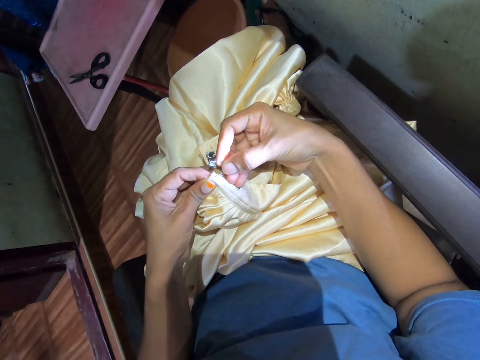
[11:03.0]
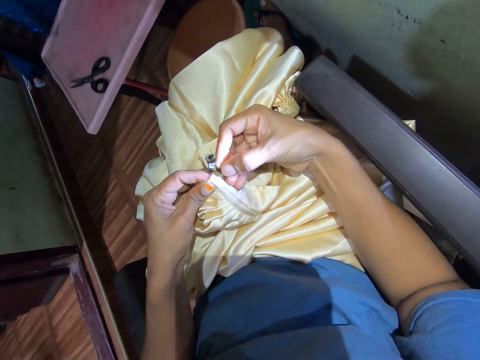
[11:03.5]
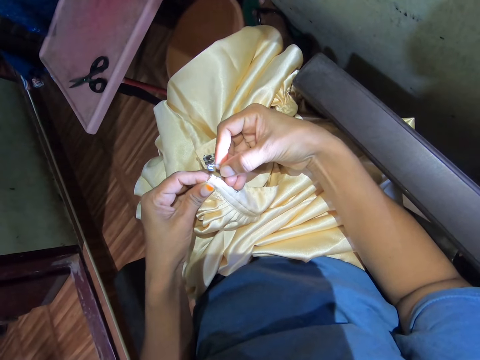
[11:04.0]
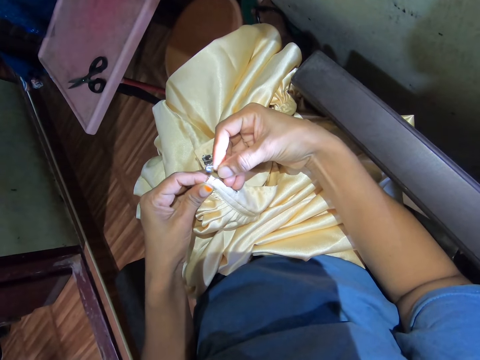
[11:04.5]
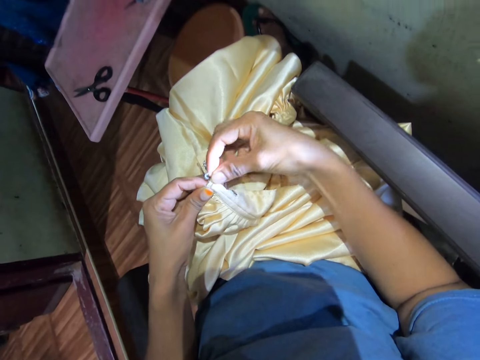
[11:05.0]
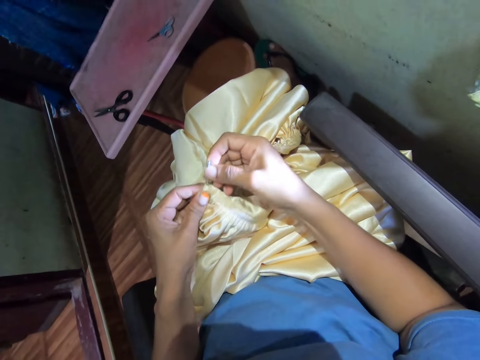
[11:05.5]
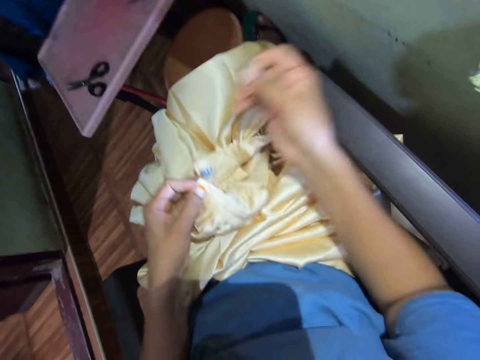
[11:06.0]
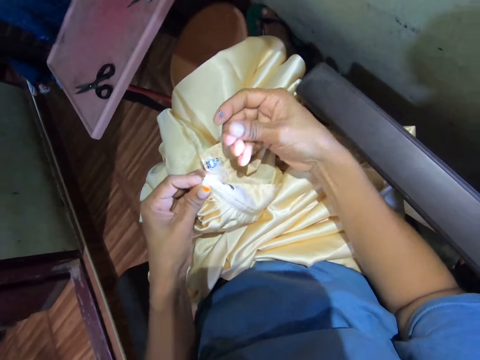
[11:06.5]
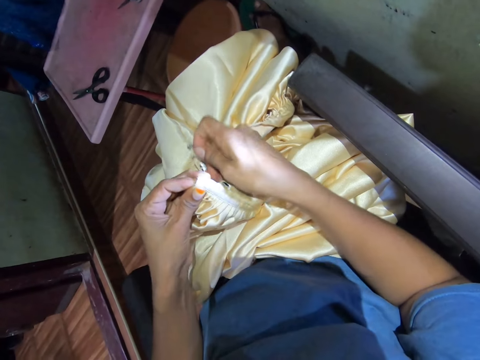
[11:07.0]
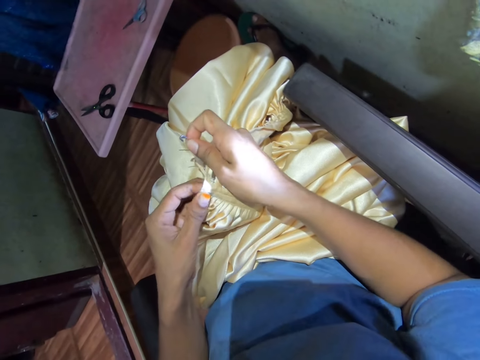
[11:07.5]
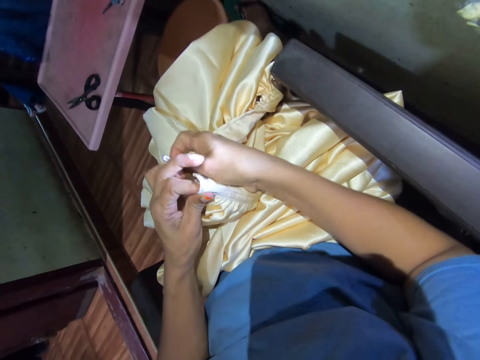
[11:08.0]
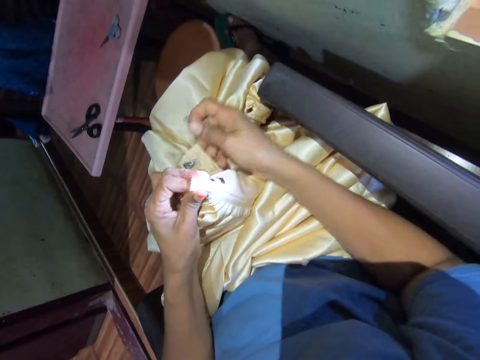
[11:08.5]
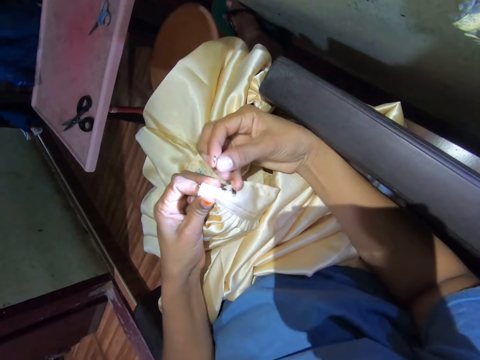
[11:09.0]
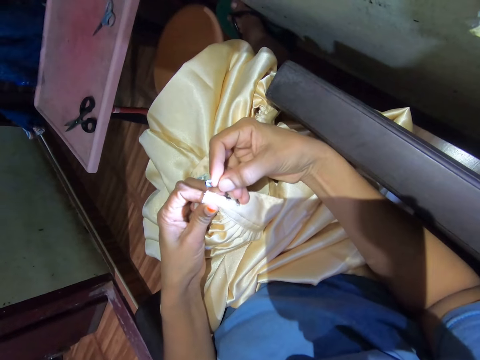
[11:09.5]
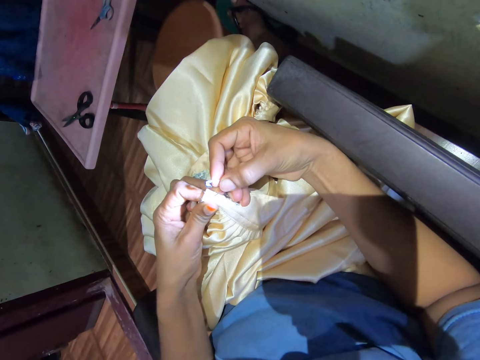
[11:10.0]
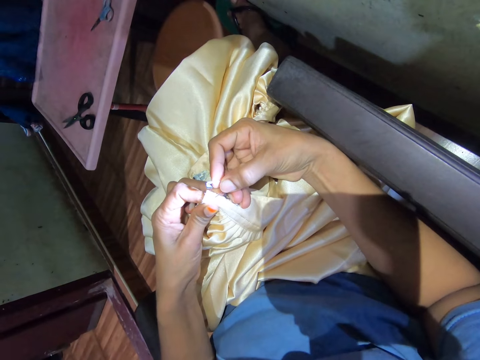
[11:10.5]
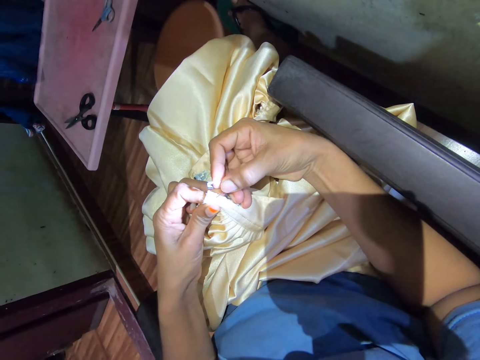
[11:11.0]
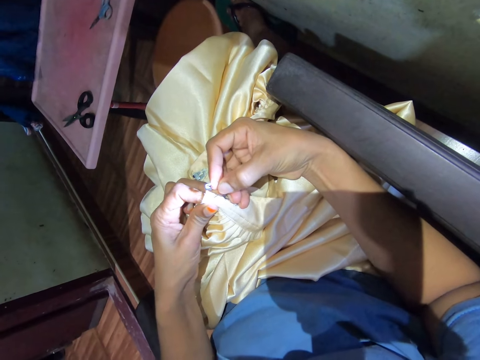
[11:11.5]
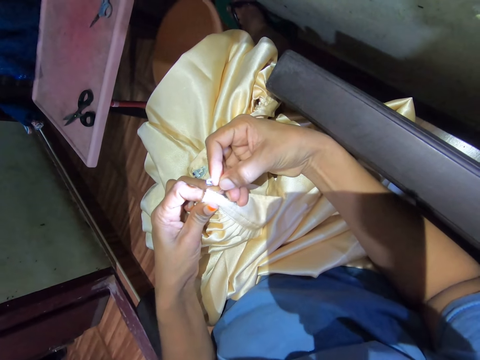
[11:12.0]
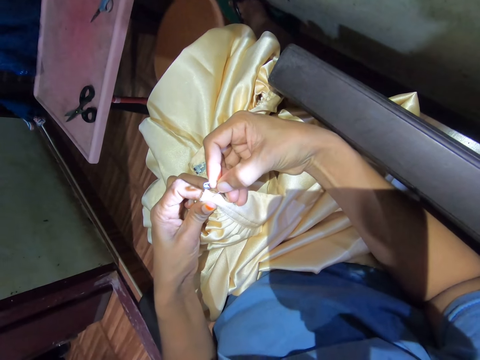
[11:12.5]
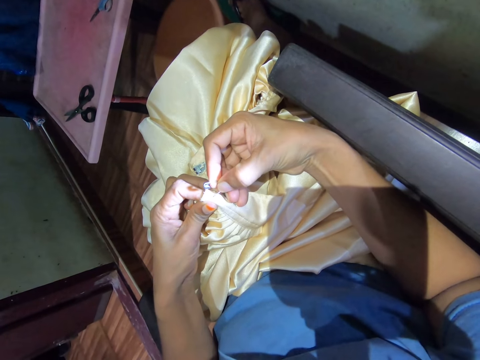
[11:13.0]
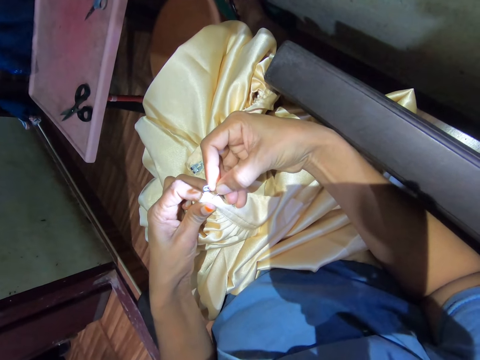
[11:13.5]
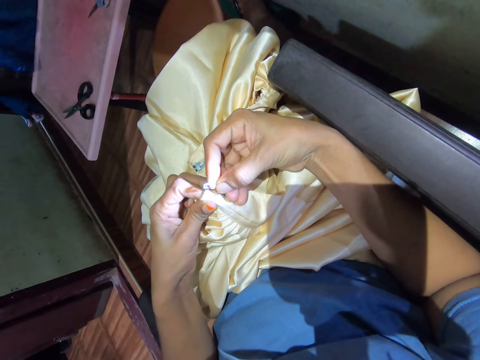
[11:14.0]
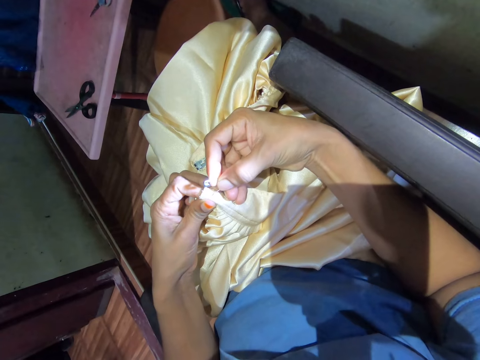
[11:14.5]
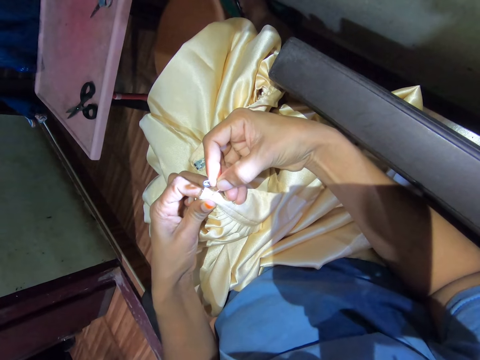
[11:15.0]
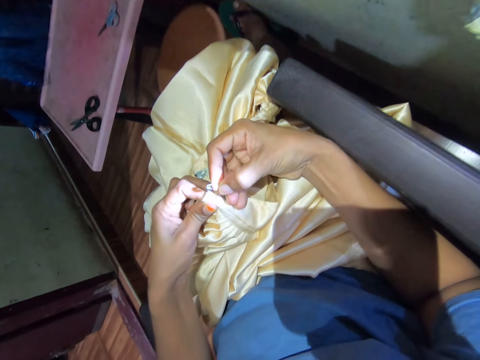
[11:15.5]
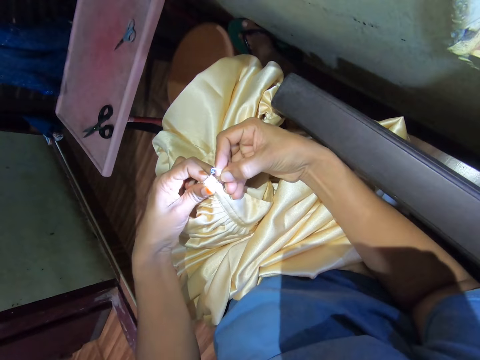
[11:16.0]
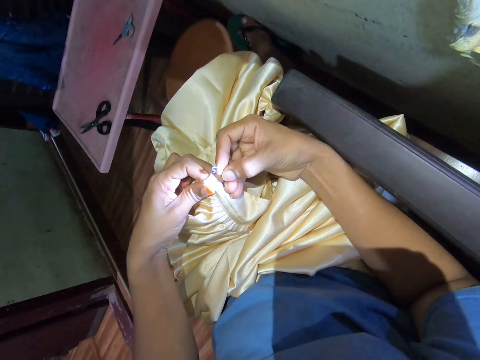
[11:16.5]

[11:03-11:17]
The camera wearer pins the cloth. They remove the thread from the fabric with the pin. They fold the fabric with both hands on the finger.

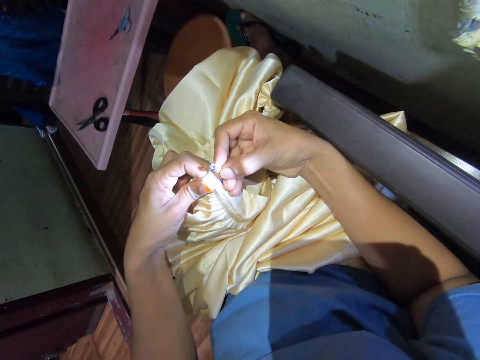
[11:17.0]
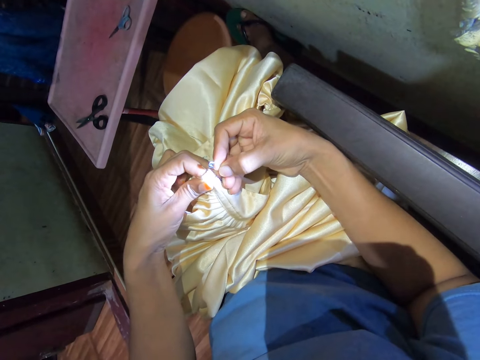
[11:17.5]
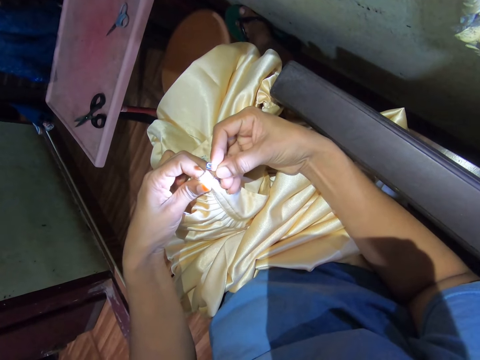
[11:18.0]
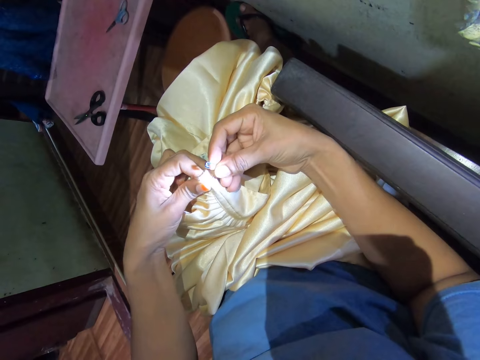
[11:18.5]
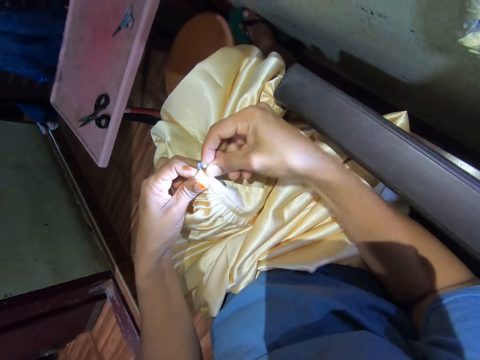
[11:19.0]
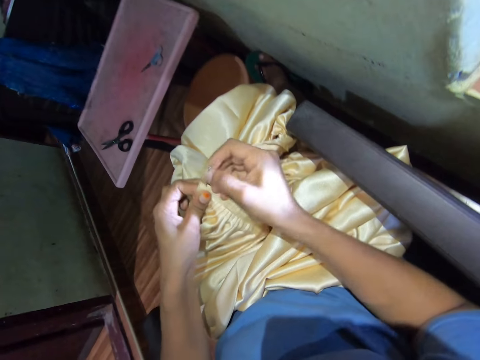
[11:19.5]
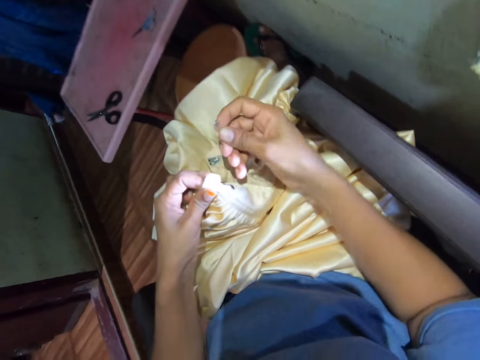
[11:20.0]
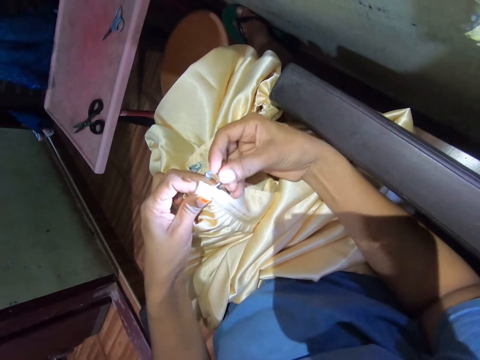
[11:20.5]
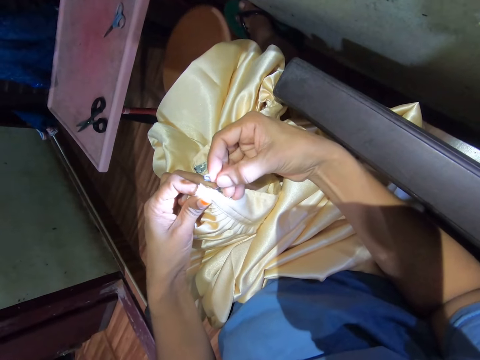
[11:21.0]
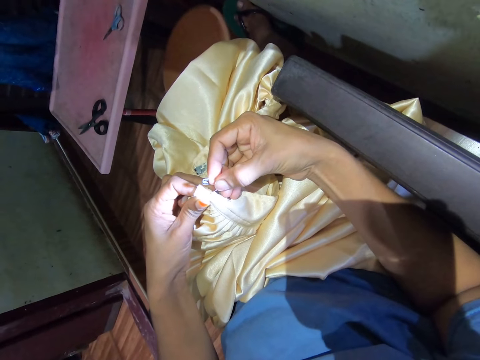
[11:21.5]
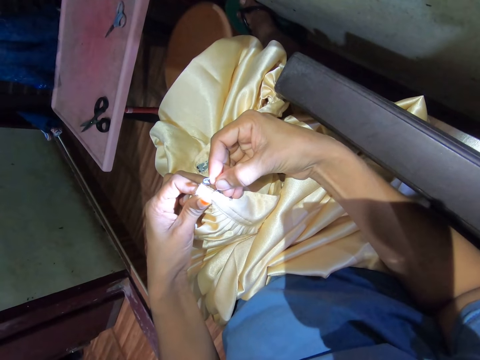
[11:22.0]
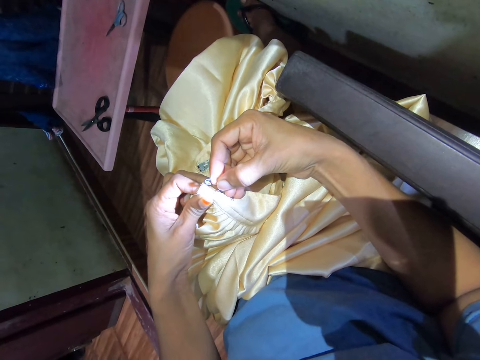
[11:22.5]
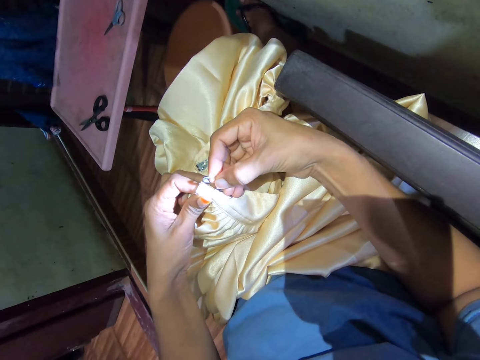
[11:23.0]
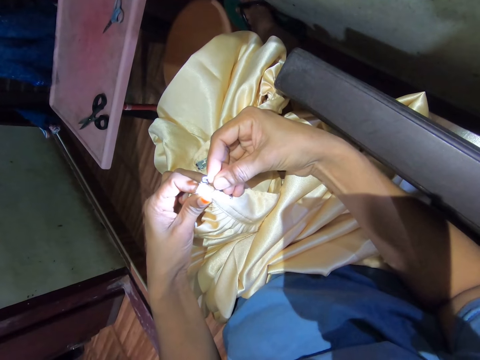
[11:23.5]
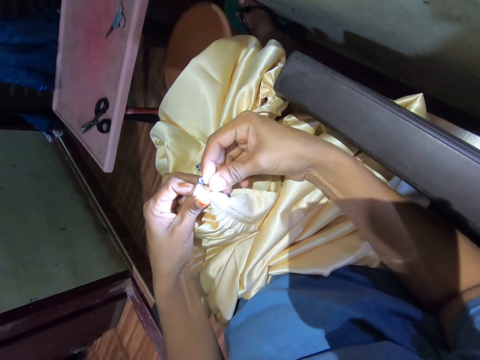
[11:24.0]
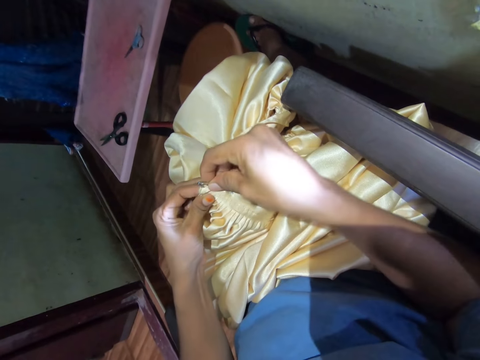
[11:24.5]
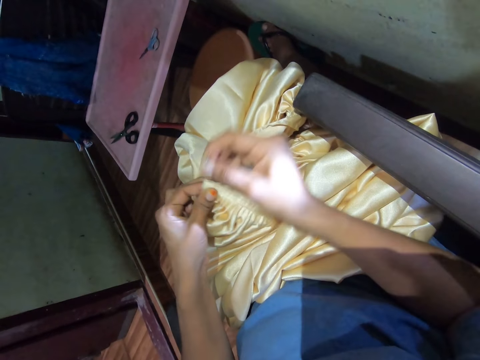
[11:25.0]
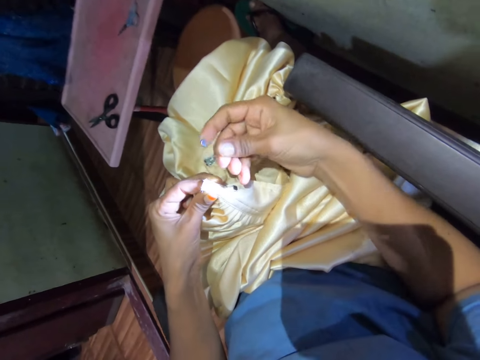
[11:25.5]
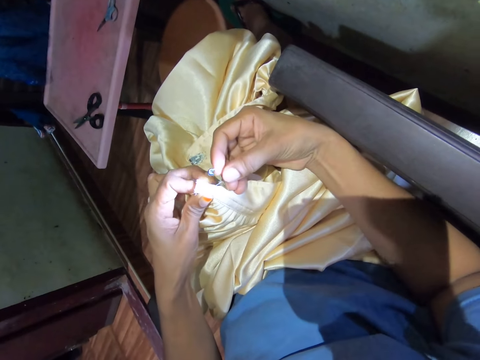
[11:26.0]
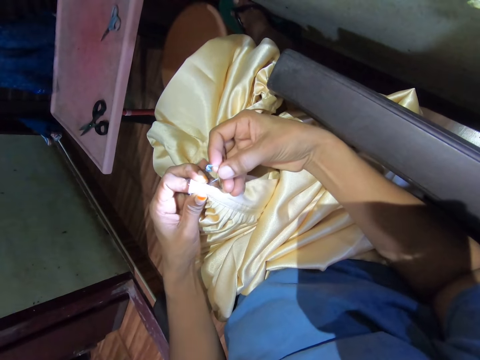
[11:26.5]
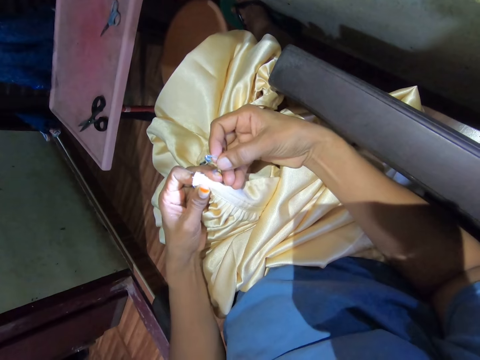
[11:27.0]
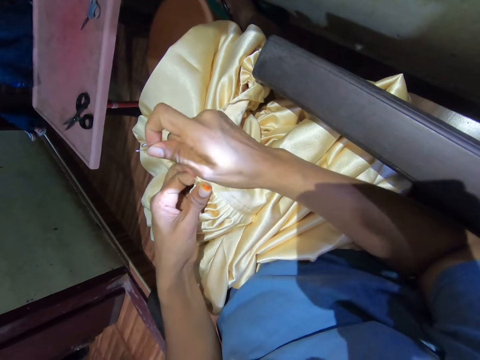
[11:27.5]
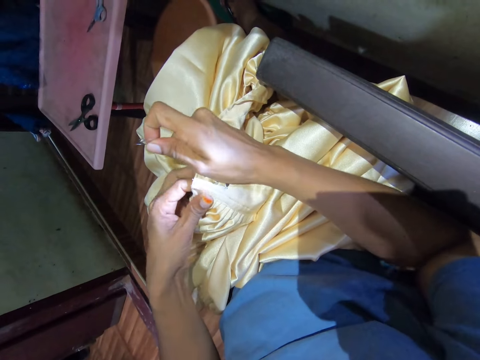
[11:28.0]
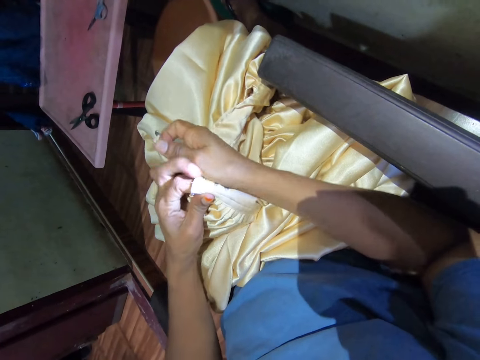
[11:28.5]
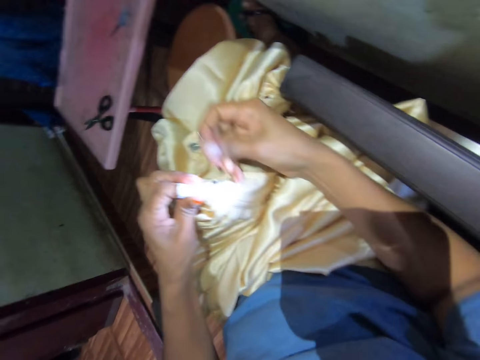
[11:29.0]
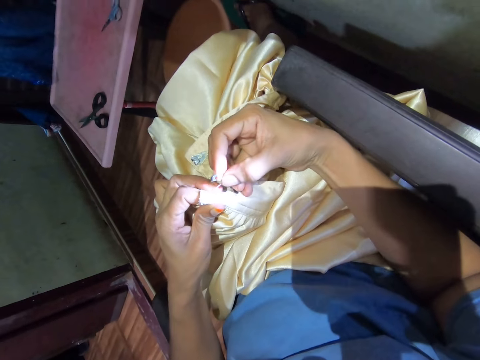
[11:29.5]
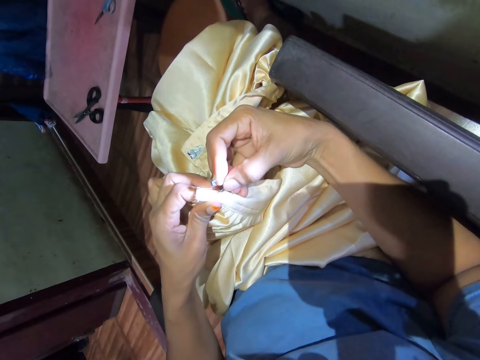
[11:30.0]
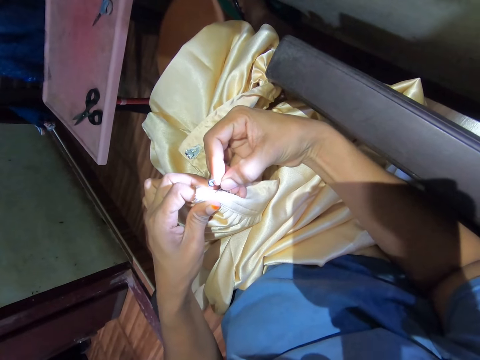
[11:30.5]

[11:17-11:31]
The camera wearer pins the cloth. They remove the thread from the fabric with a pin. They insert the pin in the fabric. They remove the thread from the fabric with the pin. They hold the fabric with the left hand. They fold the fabric with both hands.
